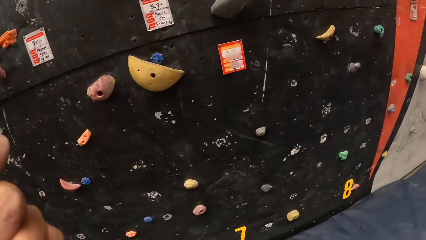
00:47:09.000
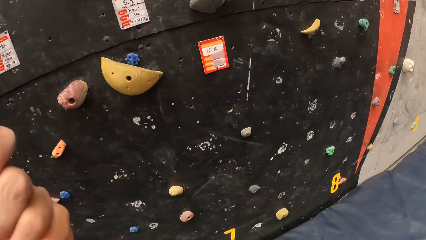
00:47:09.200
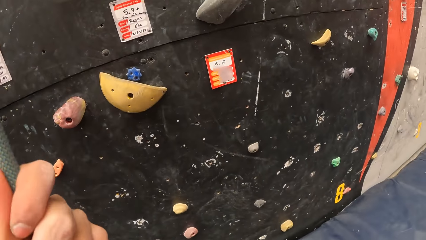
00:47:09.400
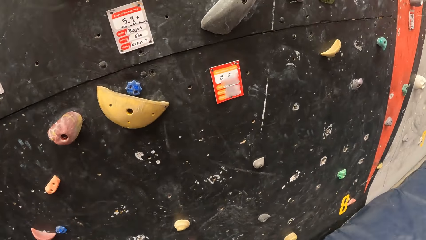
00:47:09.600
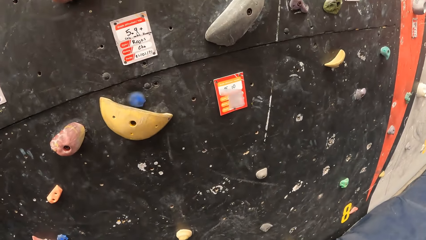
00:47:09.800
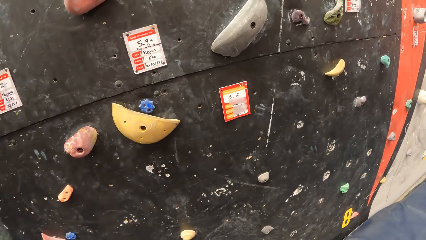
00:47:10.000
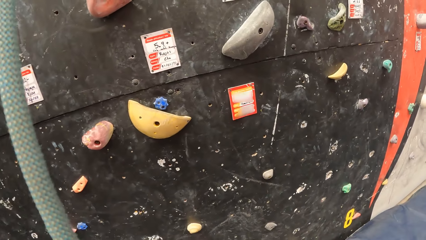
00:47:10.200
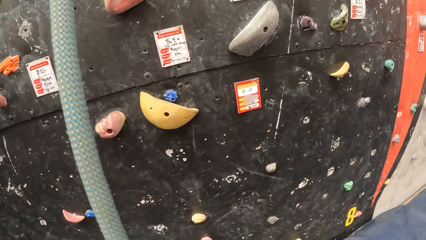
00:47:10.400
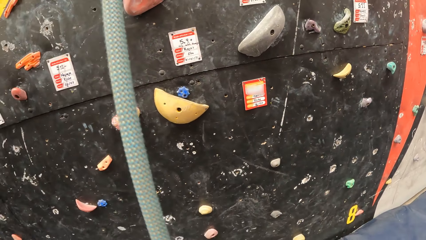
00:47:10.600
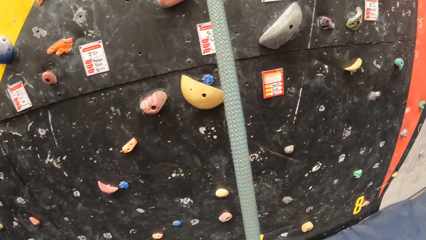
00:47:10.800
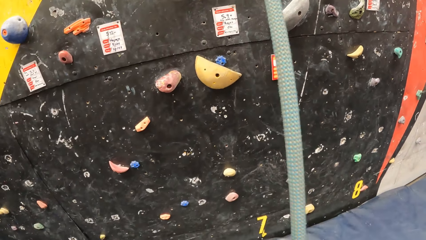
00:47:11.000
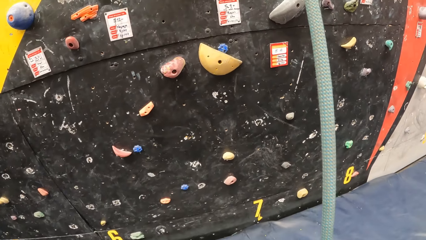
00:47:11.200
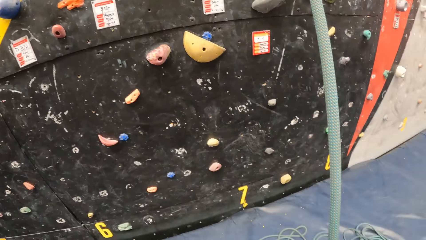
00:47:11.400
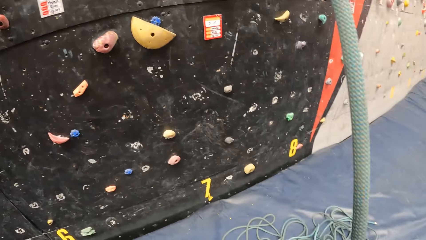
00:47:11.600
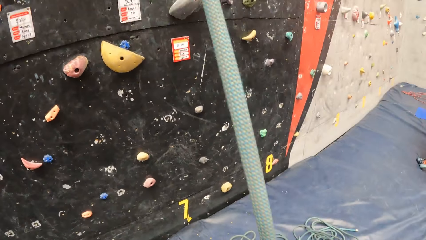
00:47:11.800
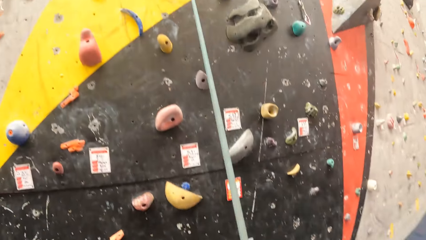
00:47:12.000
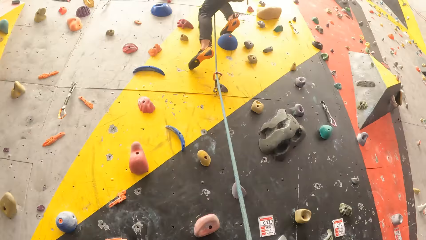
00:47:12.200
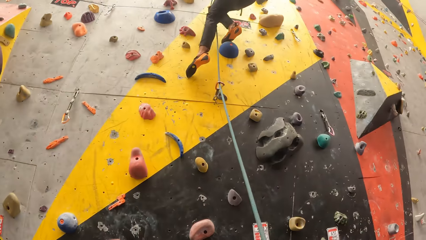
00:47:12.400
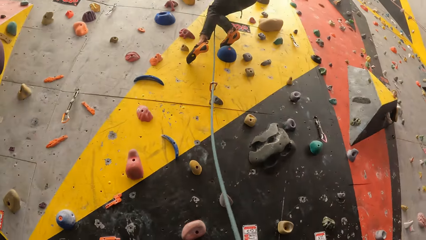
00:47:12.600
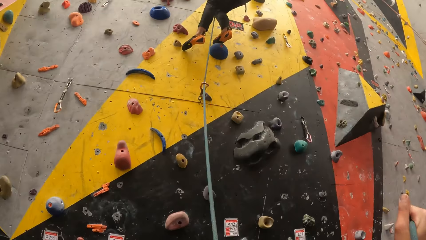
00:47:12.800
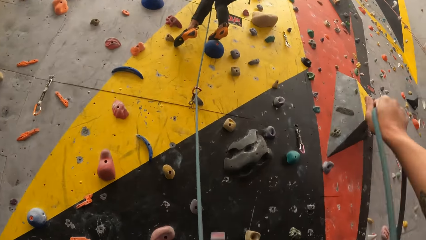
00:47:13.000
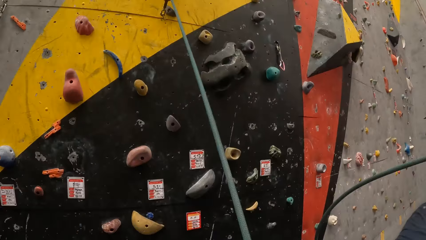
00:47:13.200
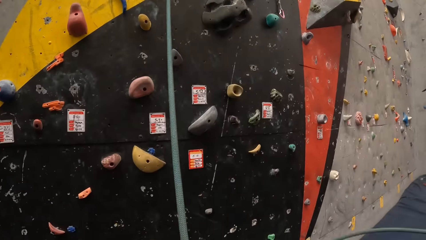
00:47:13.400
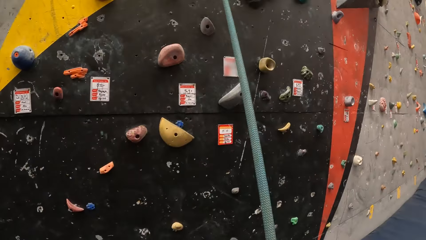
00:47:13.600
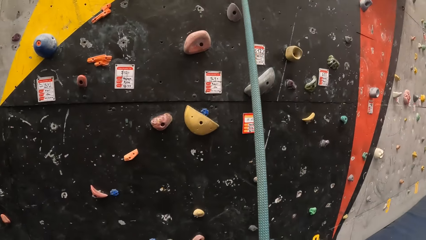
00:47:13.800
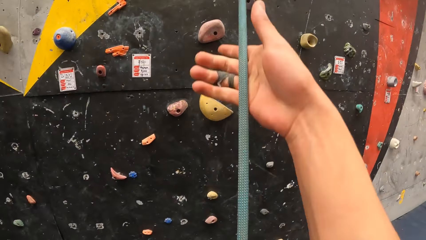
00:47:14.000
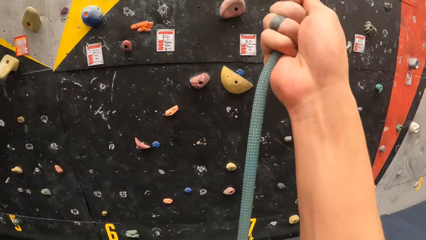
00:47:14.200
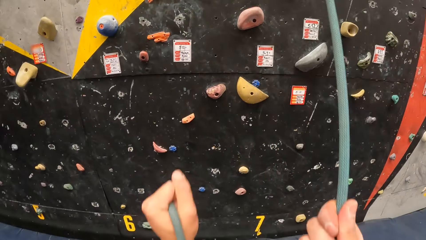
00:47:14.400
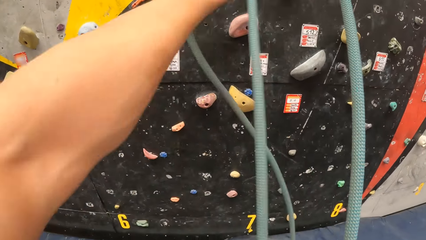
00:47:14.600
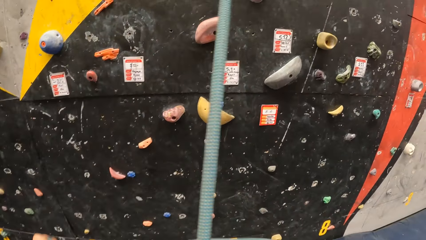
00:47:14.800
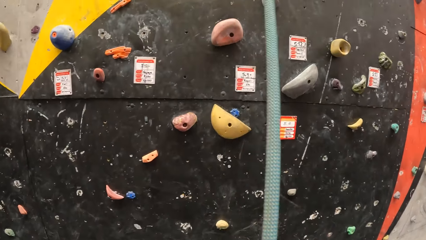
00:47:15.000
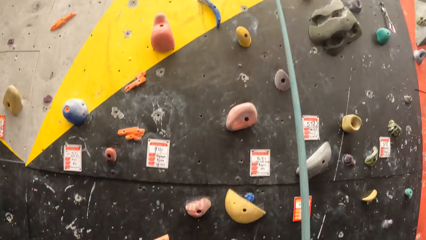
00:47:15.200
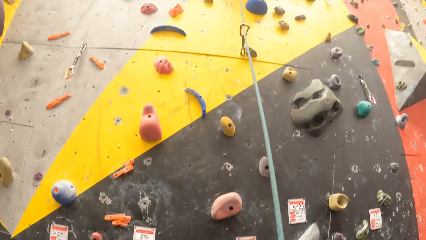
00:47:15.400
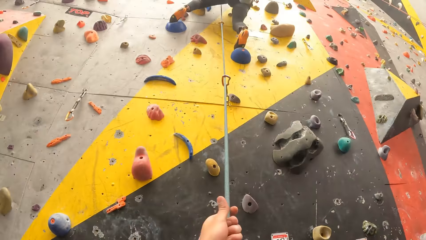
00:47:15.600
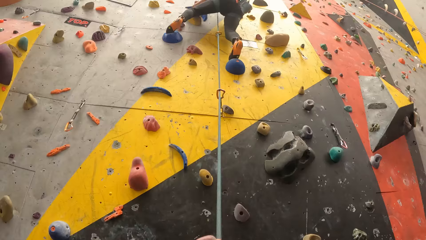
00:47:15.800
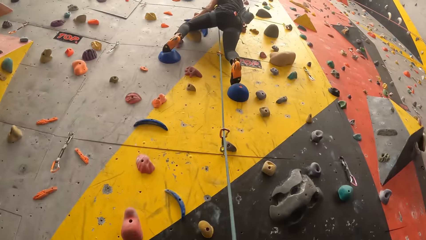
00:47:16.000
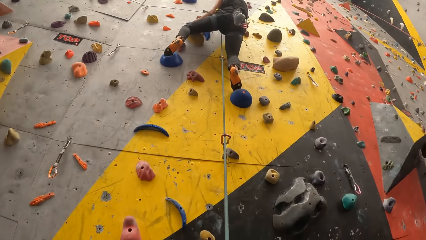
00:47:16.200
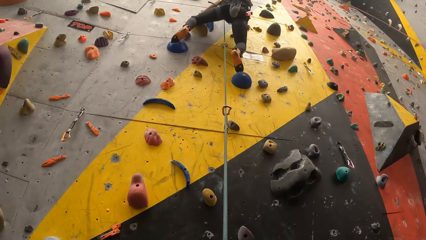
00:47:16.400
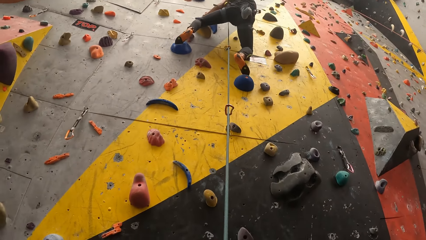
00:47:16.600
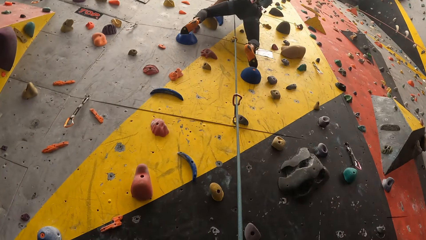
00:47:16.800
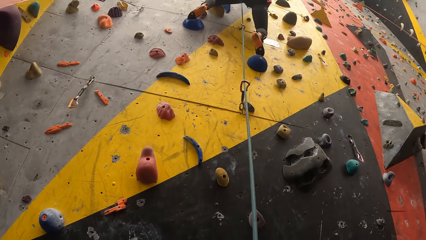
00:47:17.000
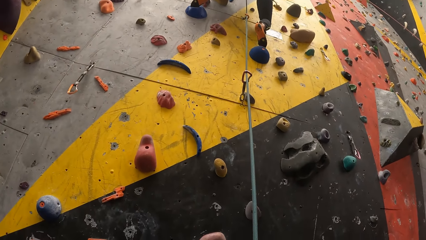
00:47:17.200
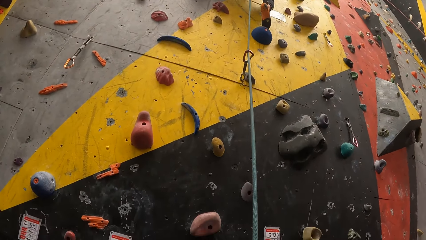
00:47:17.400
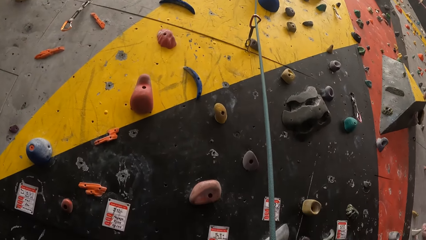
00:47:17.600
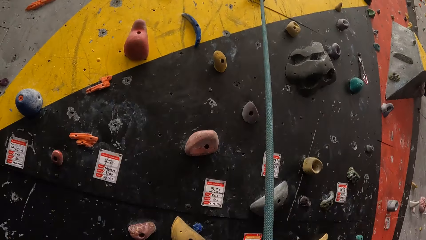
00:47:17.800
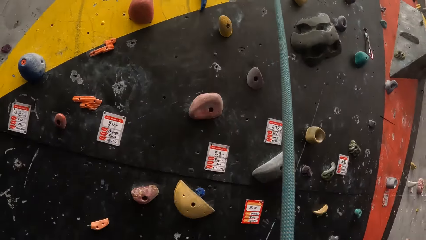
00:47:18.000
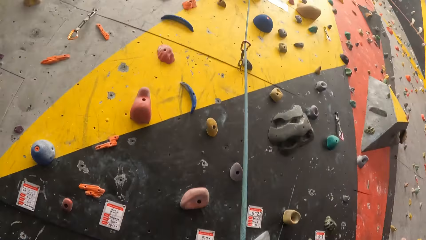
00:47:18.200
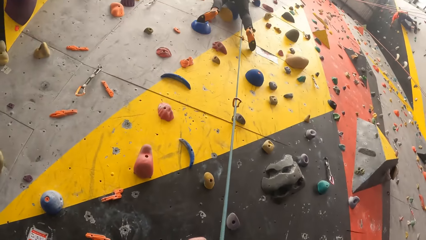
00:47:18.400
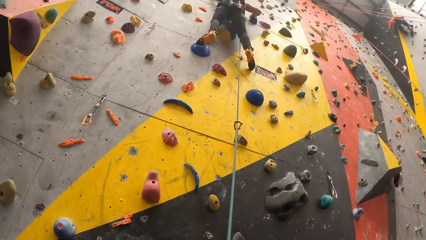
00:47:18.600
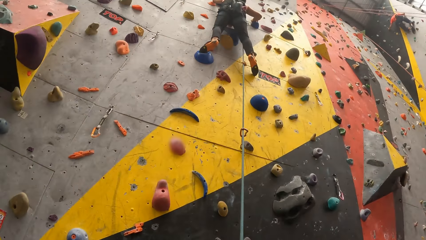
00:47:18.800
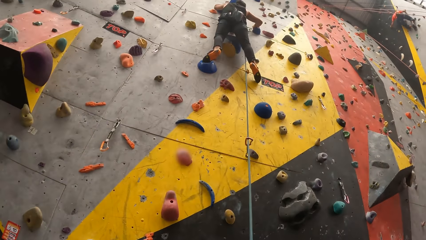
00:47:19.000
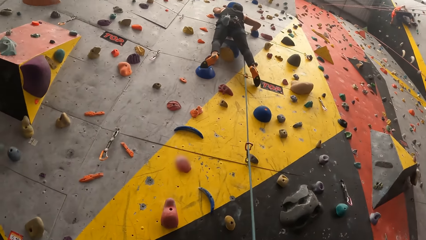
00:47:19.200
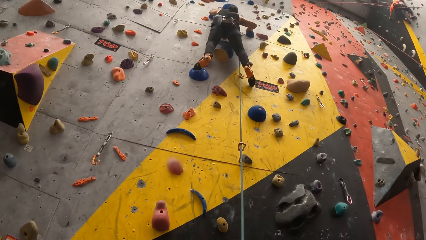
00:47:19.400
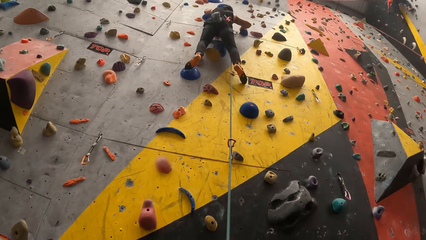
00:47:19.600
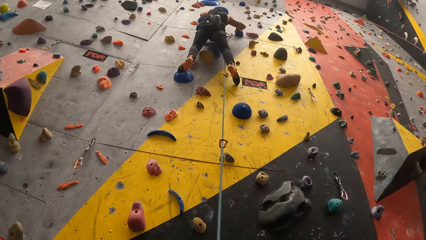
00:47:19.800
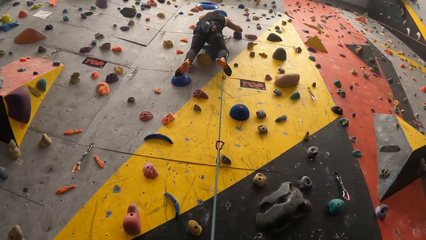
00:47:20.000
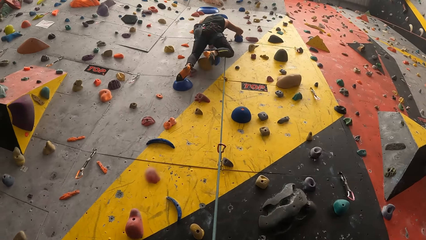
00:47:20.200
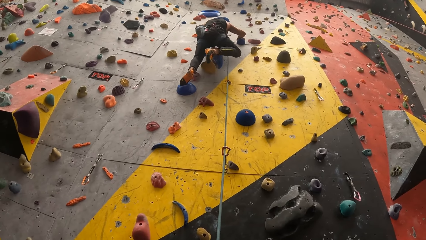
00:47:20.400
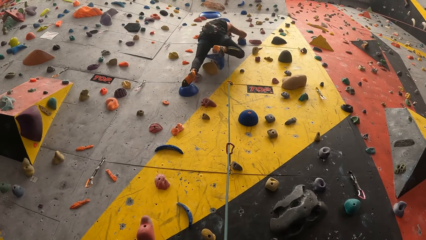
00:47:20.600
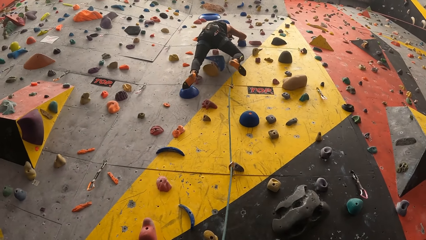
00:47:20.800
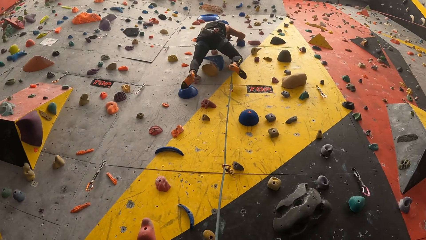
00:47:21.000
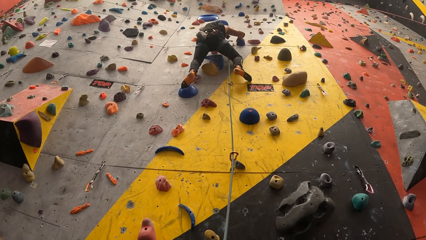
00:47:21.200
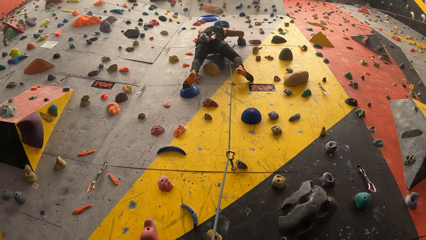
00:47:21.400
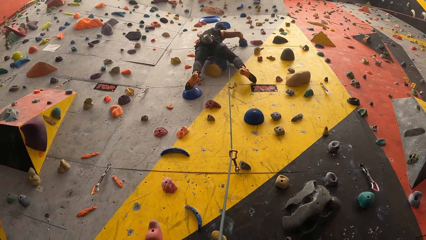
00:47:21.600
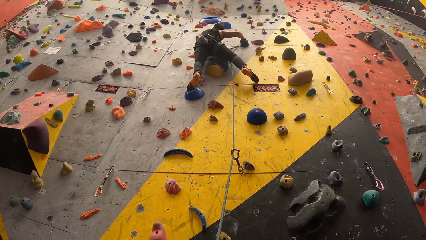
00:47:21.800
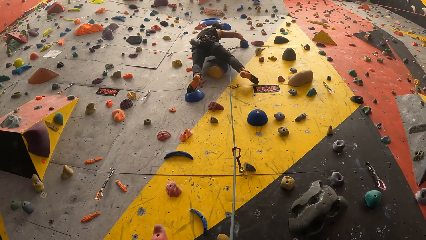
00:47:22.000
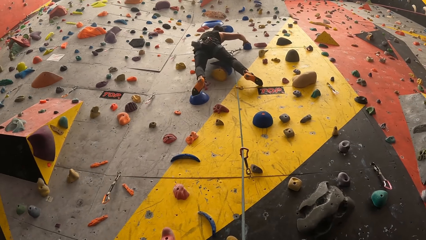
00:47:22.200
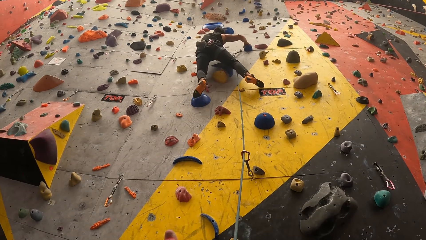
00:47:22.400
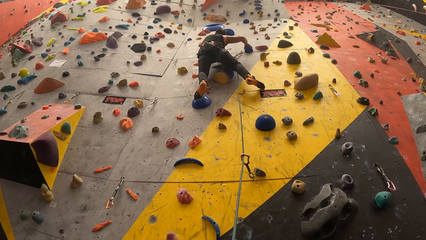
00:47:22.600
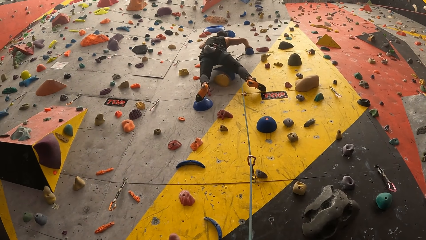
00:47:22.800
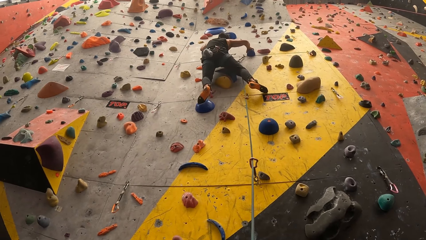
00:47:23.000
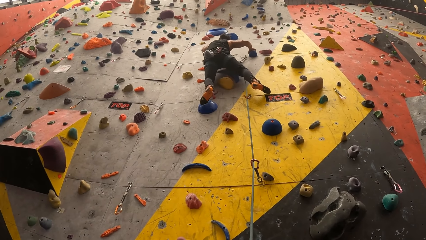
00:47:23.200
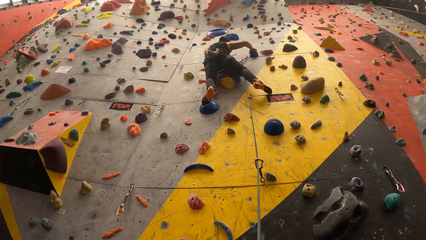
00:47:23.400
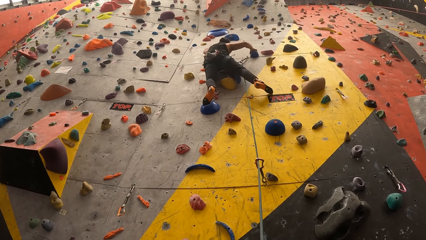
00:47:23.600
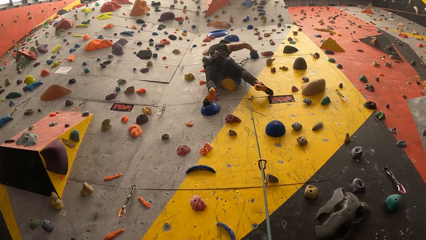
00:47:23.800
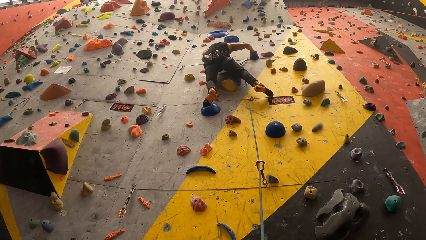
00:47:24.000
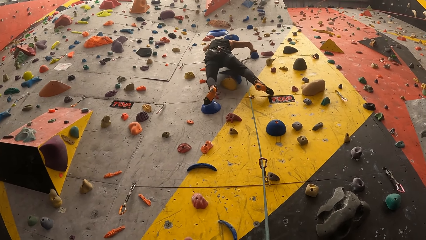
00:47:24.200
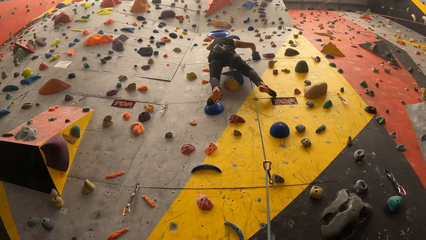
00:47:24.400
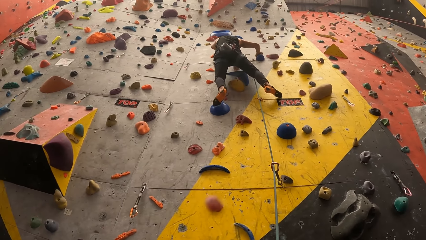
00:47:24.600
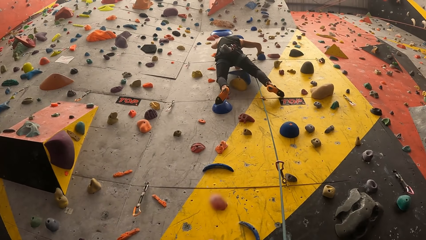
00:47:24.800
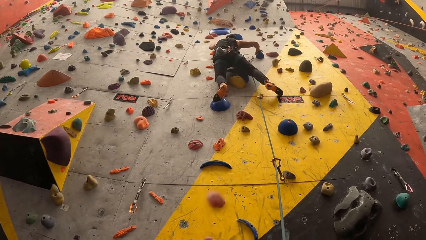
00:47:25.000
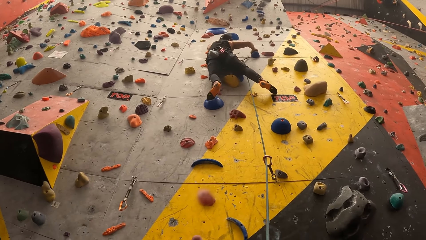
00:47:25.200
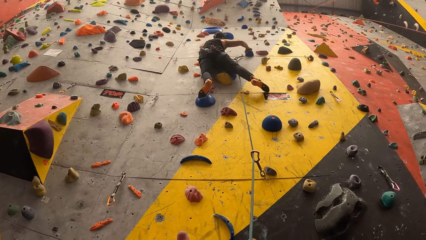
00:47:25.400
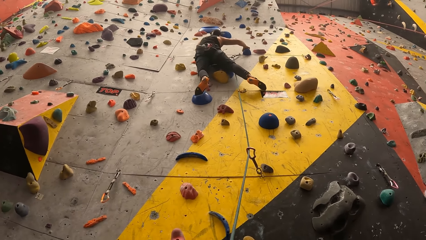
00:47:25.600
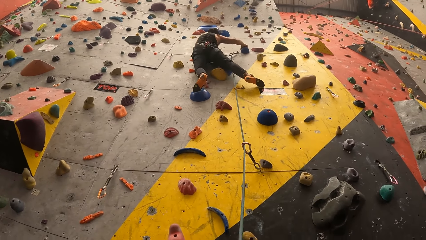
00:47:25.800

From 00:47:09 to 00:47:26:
The camera wearer holds the rope. They adjust the rope for a man and pull the rope. They look at the man.
